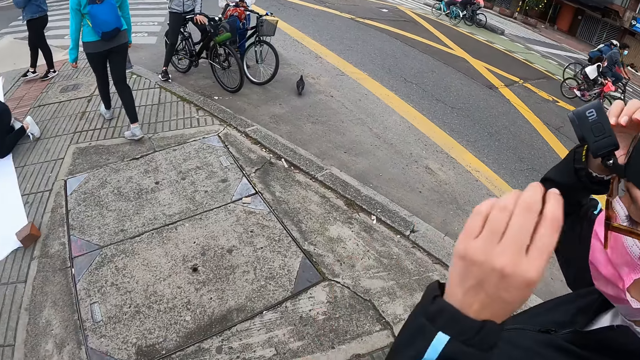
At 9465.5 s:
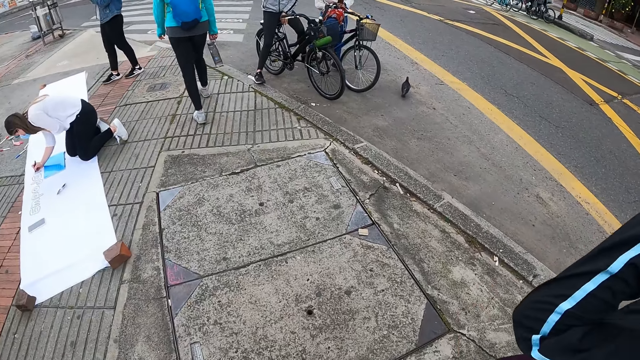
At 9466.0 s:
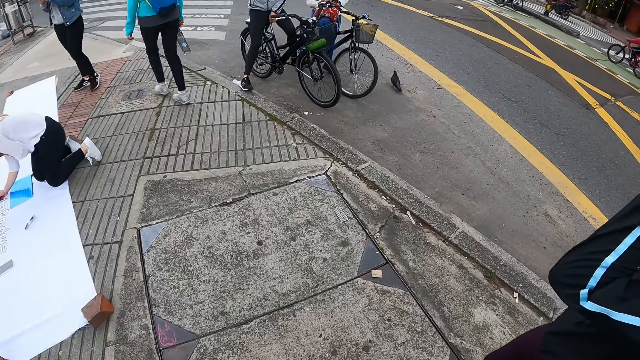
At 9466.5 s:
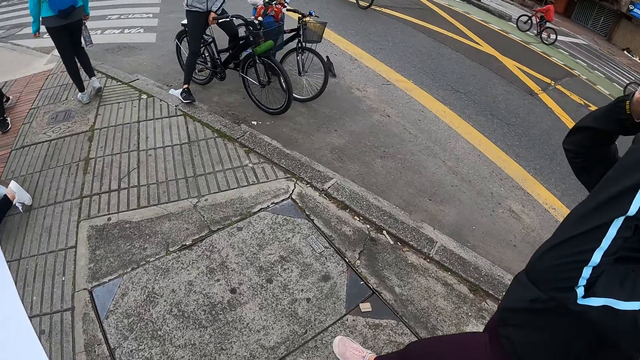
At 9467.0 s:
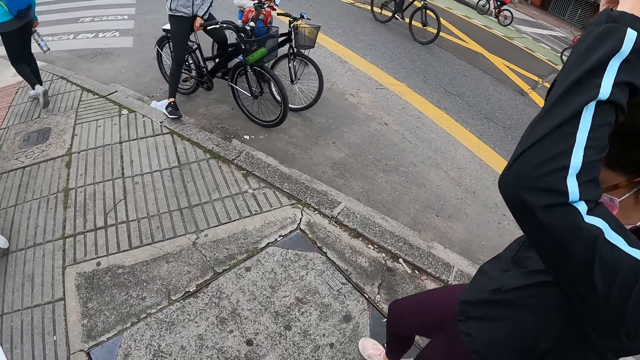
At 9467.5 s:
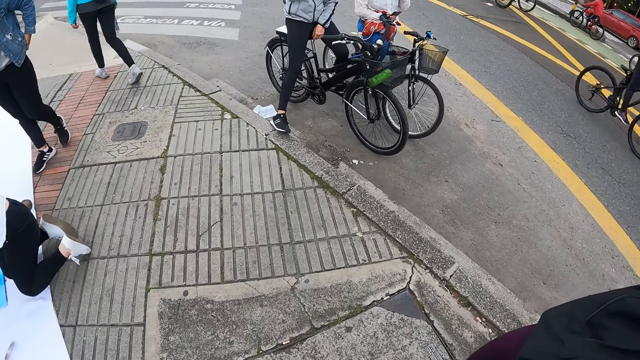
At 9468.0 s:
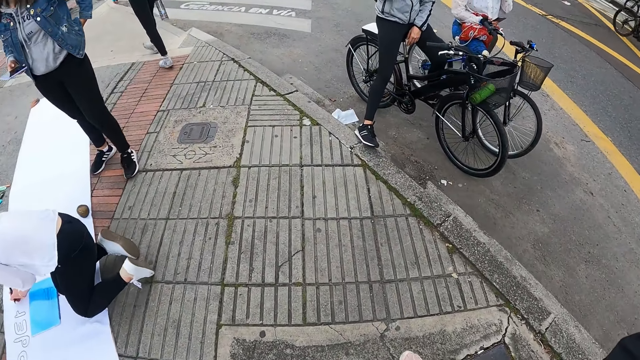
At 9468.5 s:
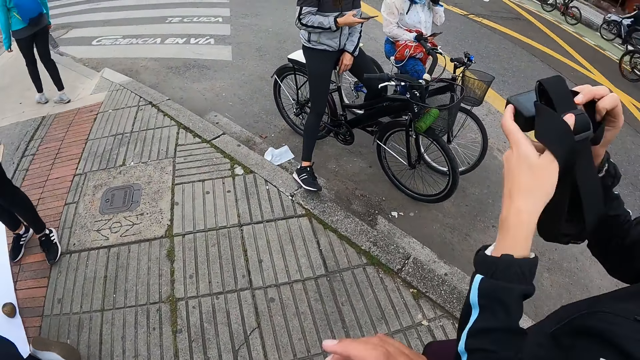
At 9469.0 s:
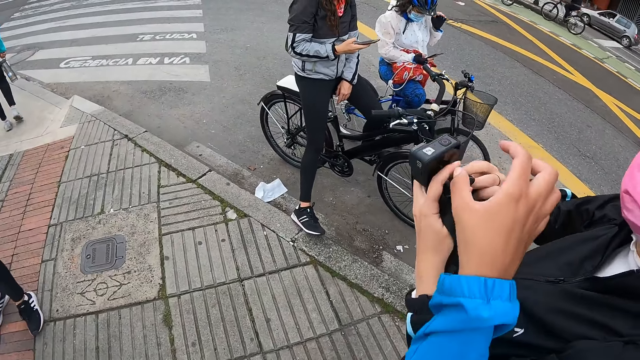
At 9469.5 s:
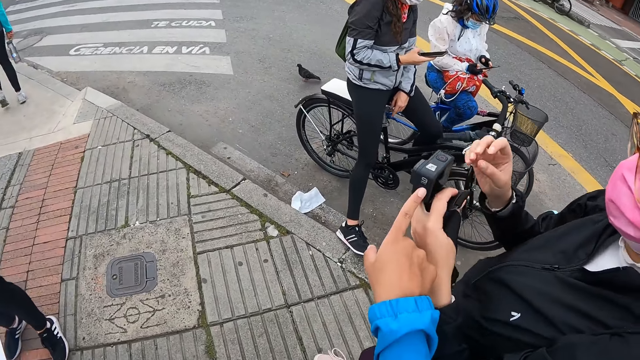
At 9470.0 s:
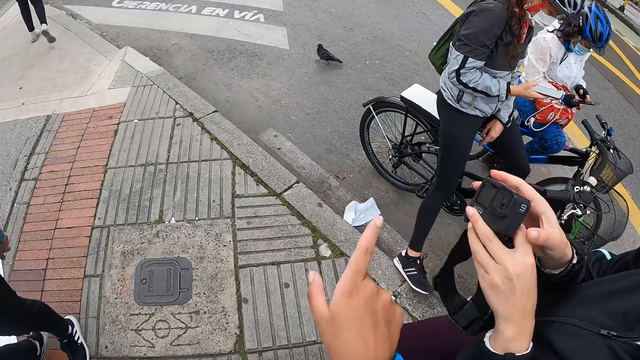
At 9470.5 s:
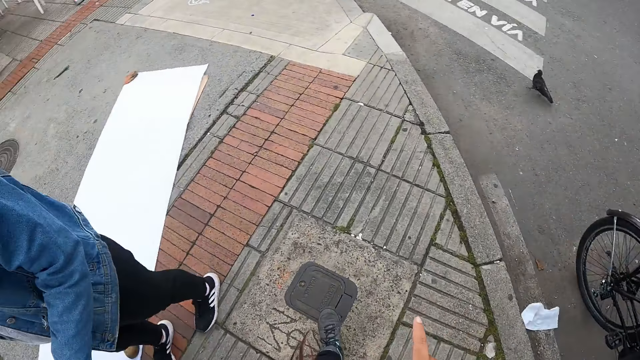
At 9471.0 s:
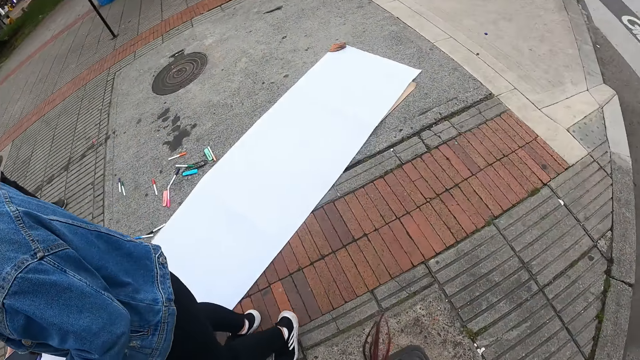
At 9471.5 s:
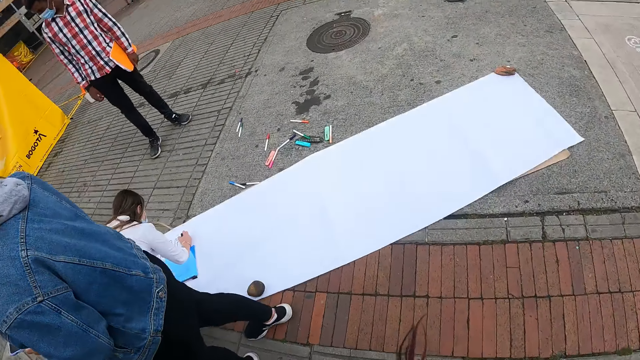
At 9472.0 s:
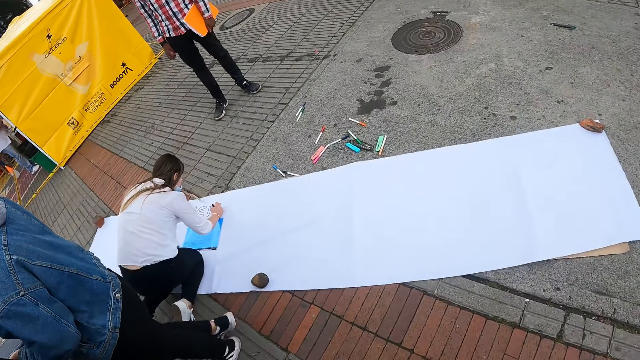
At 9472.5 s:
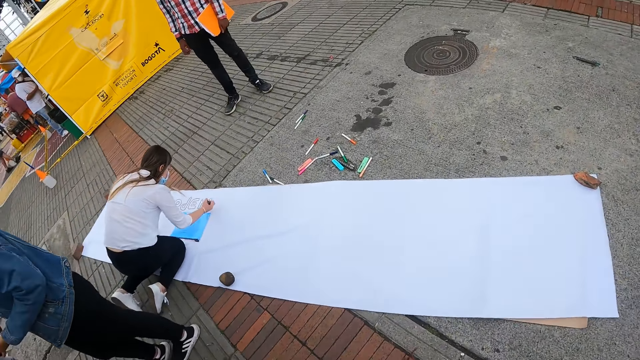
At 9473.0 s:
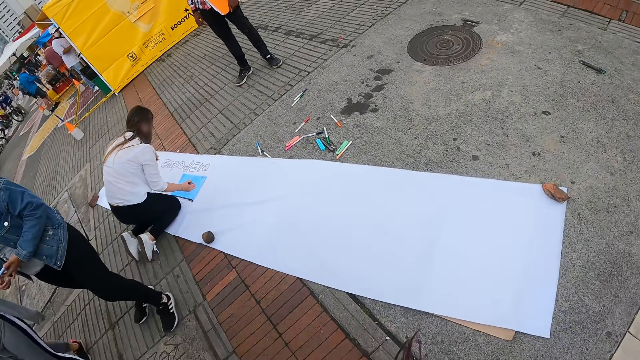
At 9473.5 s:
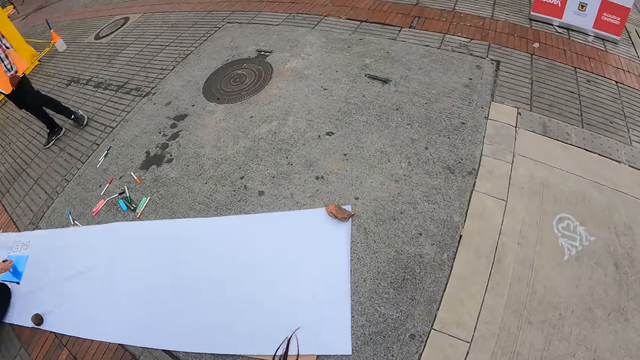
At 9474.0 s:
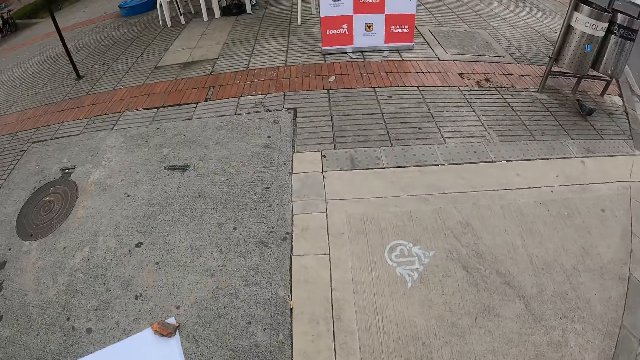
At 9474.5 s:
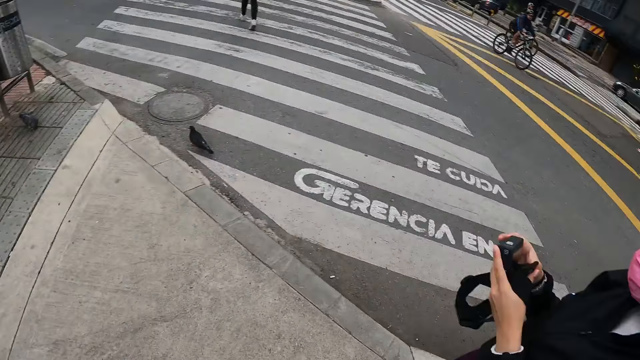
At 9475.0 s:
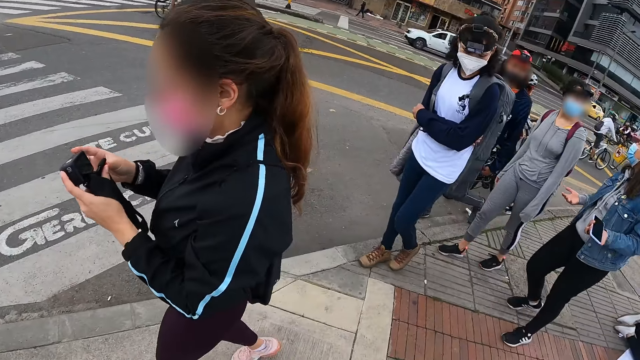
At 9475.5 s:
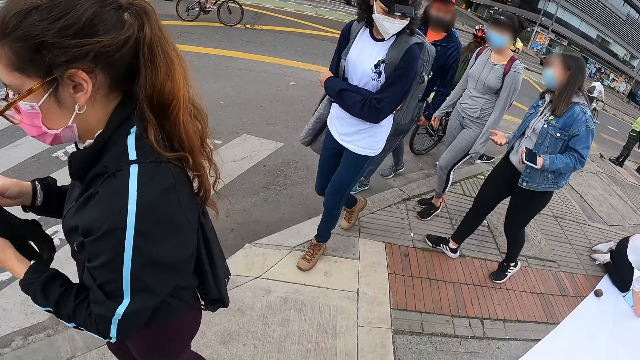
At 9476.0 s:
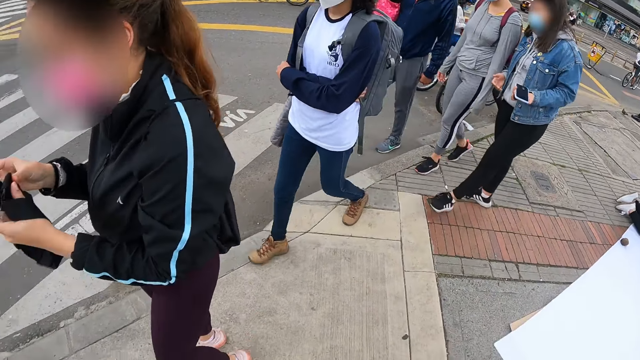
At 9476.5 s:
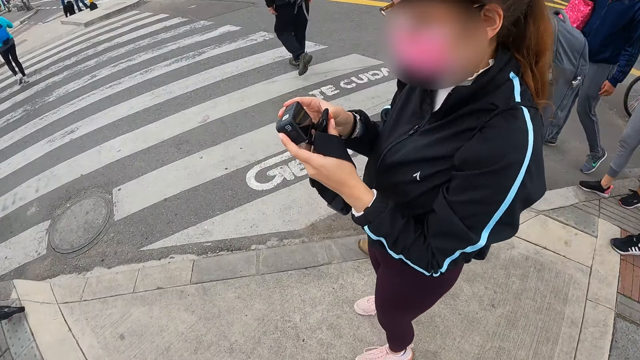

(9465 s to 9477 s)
A woman removes the camera from her head with both hands. Another woman removes her camera from her head with both hands. The first woman adjusts the camera. The other woman walks on the path. The first woman holds the camera with both hands. The camera wearer gestures his hand. He gestures his hand again. The first woman walks on the path. The camera wearer walks on the path. He looks around the city. Another woman walks across a pedestrian crossing. Another woman walks on the pavement. A man walks on the pavement. Another woman walks on the pavement. Another woman walks on the pavement. The first woman holds the camera with both hands.

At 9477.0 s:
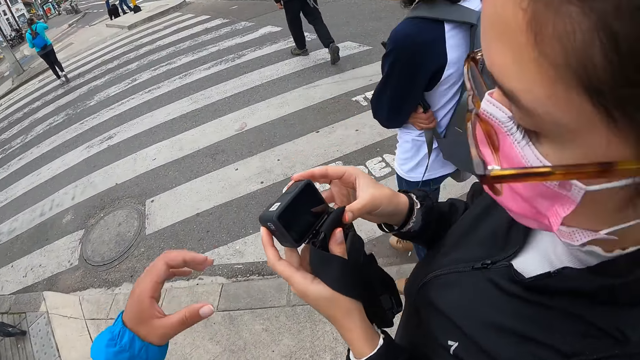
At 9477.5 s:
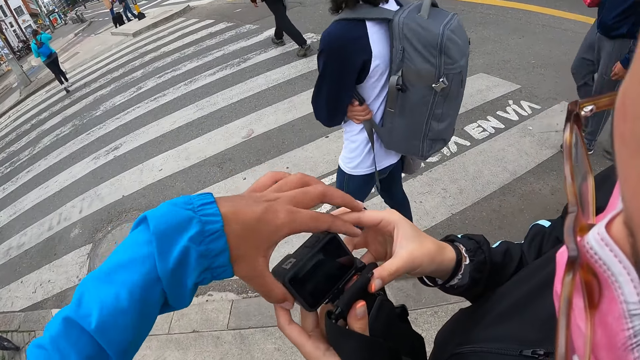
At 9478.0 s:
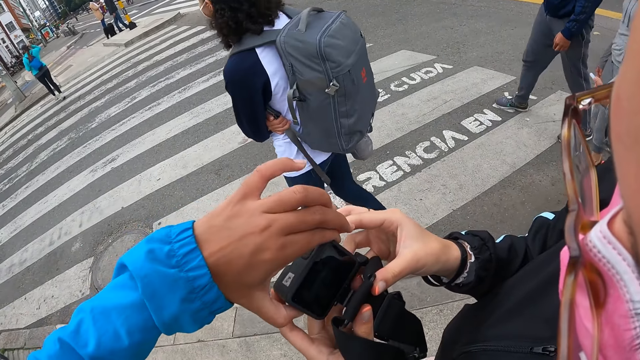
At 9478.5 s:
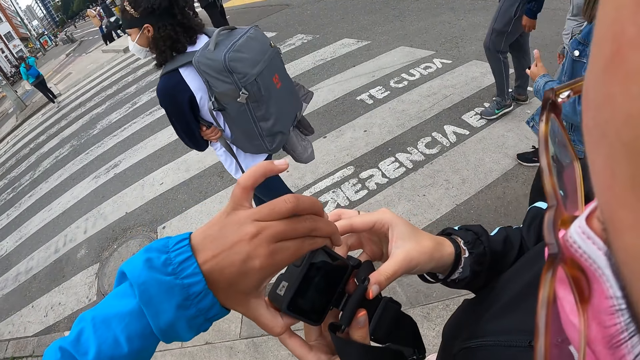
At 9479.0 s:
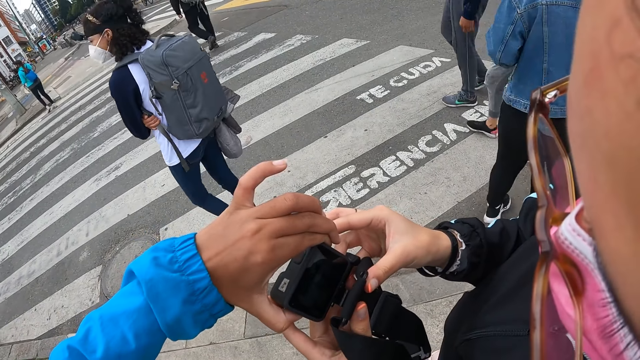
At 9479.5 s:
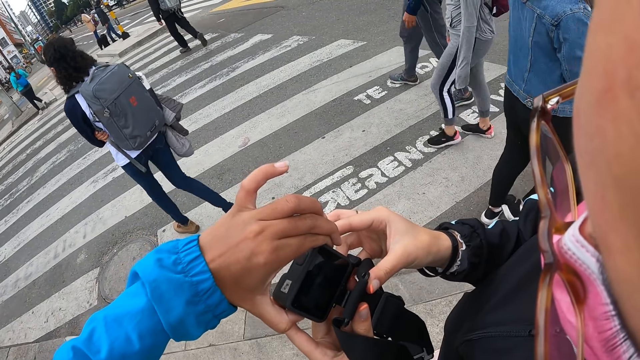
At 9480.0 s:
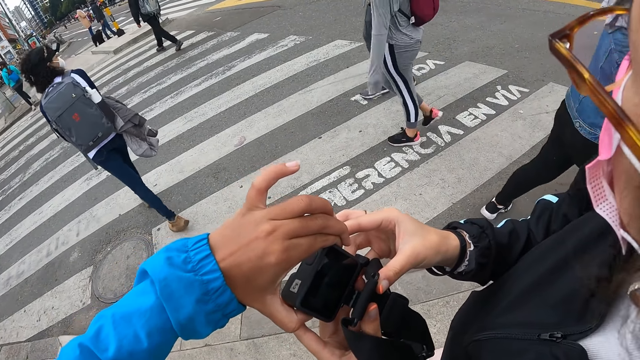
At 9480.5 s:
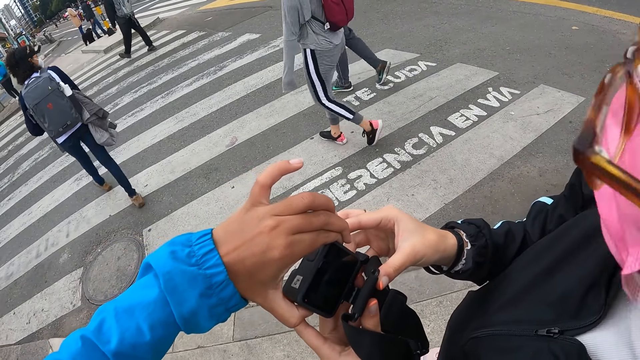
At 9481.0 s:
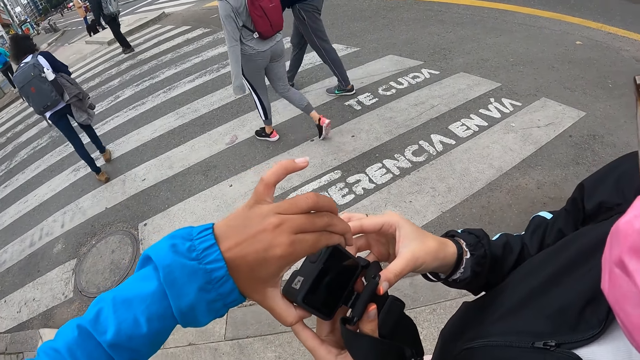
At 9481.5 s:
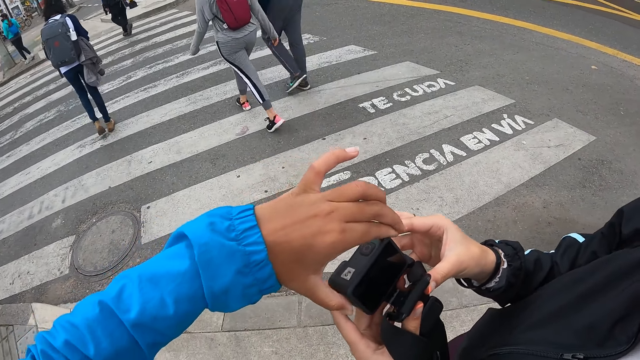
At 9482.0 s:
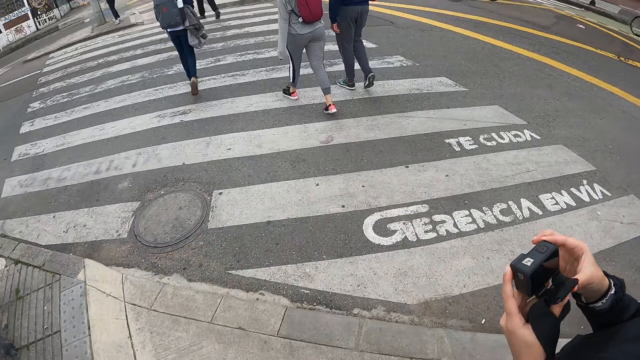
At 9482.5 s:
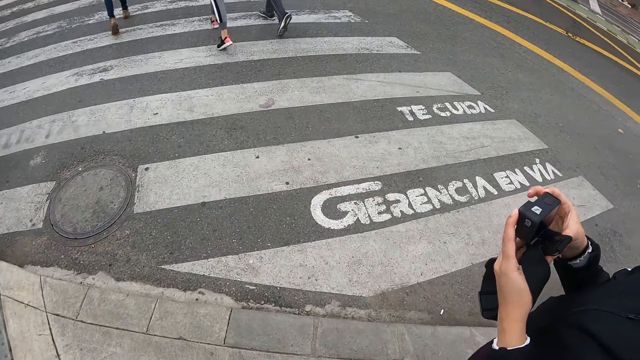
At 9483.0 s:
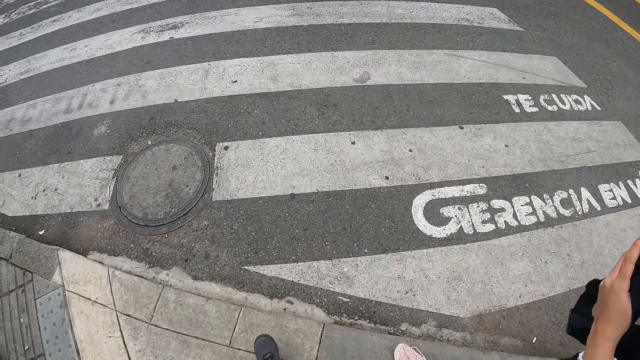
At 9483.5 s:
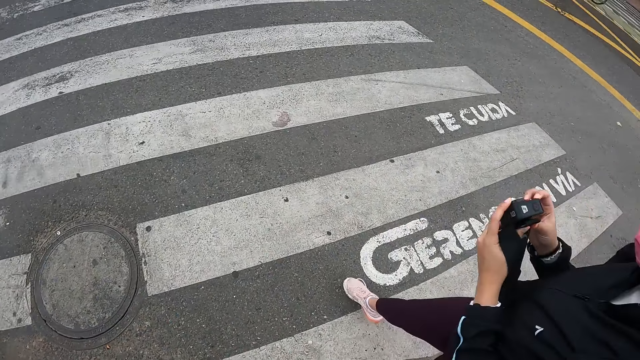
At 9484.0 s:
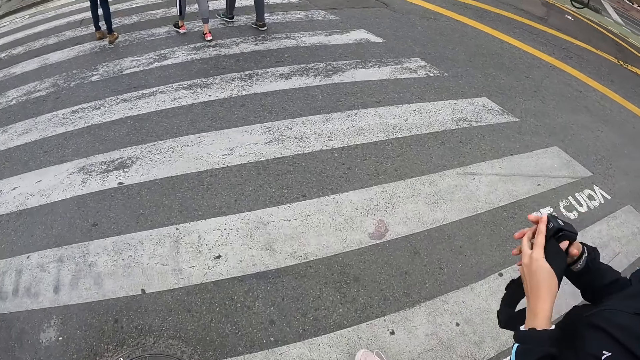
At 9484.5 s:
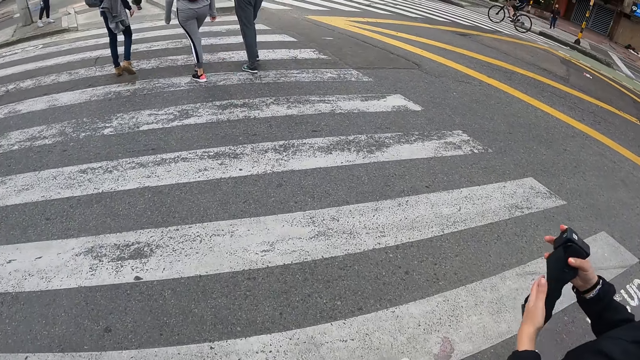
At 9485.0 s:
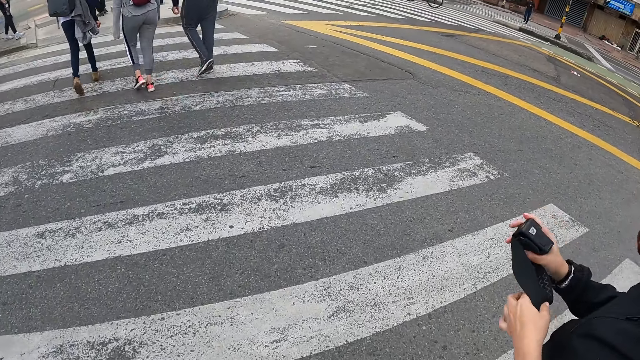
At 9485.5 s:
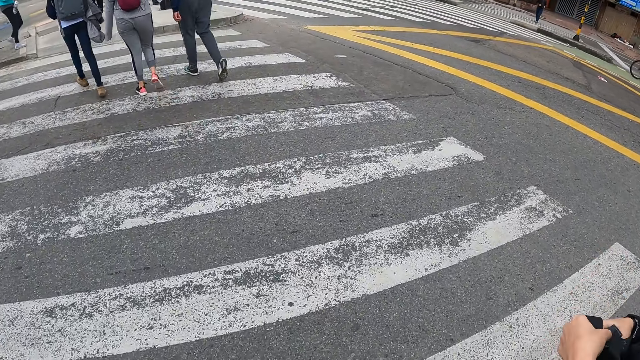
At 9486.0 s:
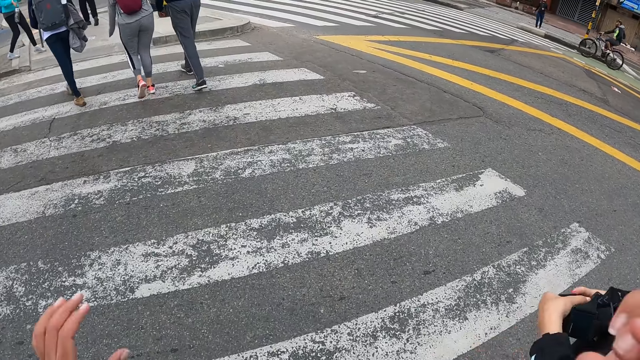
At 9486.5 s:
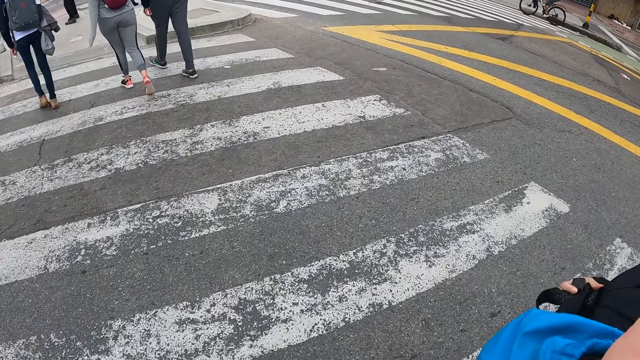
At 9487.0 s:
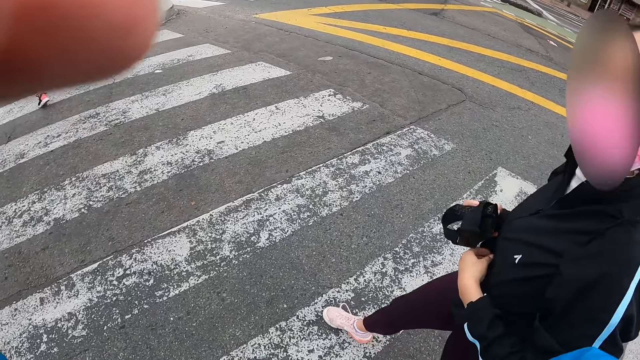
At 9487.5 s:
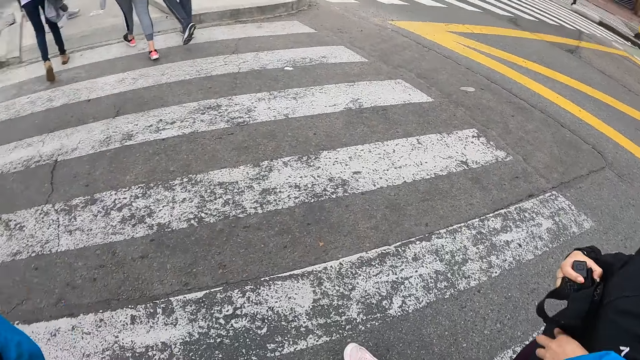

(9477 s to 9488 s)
The camera wearer touches the camera in the woman's hands with their left hand. Another woman walks across the pedestrian crossing. The first woman shows the camera wearer the camera. A man walks across the pedestrian crossing. The camera wearer holds the camera. Another woman walks across the pedestrian crossing. The camera wearer presses the camera. Another woman walks onto the pedestrian crossing and walks onto the pavement. Another woman walks on the pavement. The first woman holds the camera with both hands. The camera wearer pulls their hand off the camera. They walk across the pedestrian crossing. The first woman walks across the pedestrian crossing and folds the camera in her hands. The camera wearer lifts their left hand towards their face. The first woman opens a pouch on her waist with her left hand.
